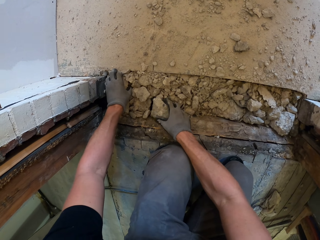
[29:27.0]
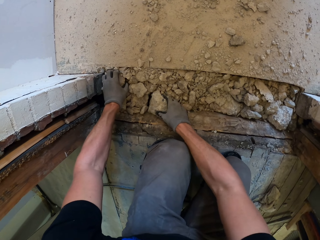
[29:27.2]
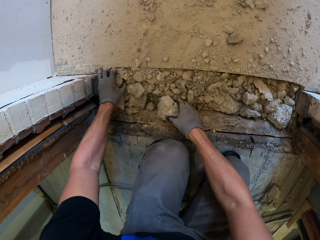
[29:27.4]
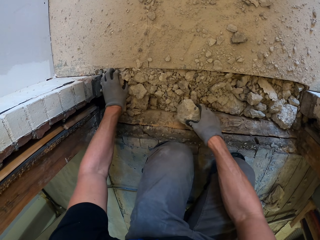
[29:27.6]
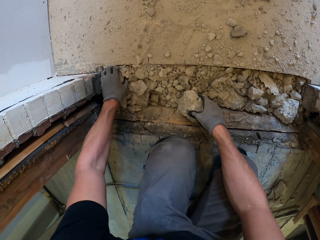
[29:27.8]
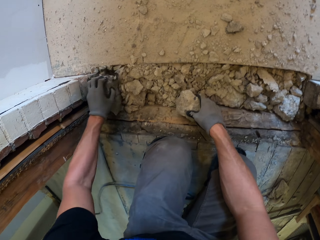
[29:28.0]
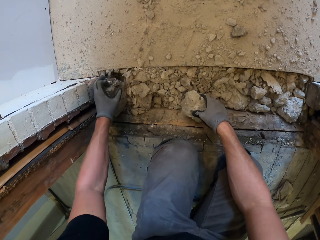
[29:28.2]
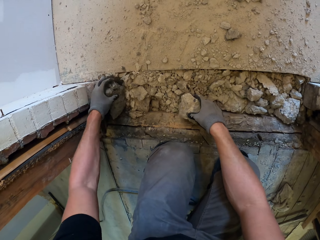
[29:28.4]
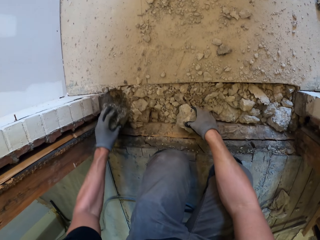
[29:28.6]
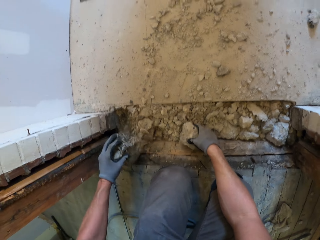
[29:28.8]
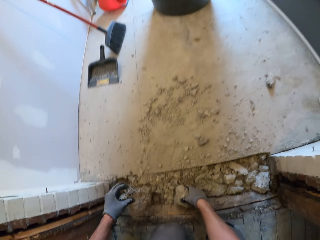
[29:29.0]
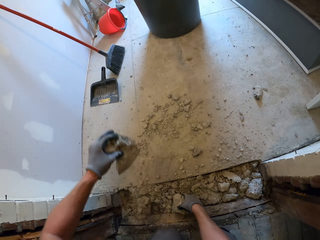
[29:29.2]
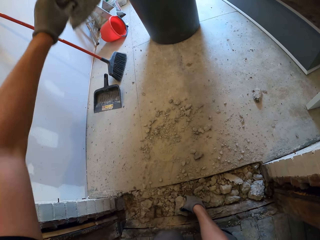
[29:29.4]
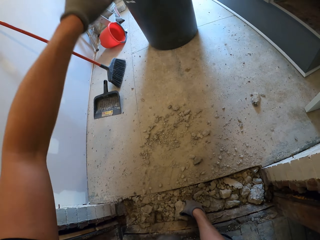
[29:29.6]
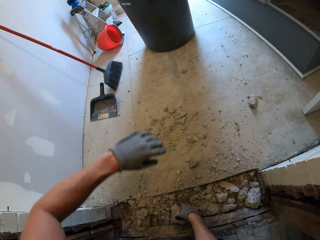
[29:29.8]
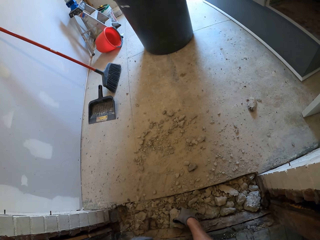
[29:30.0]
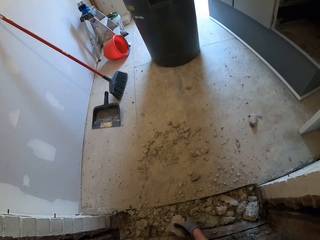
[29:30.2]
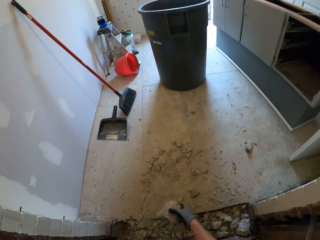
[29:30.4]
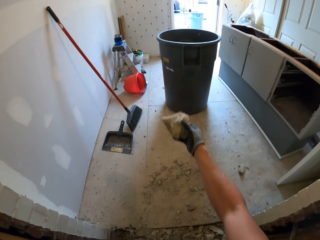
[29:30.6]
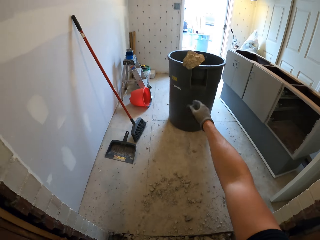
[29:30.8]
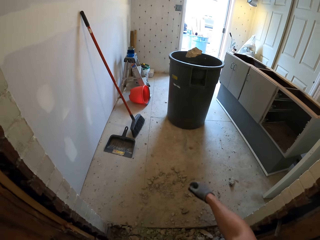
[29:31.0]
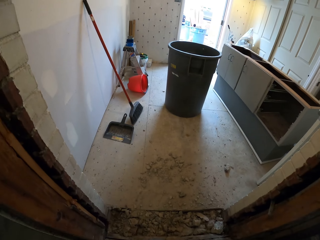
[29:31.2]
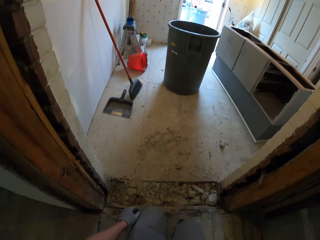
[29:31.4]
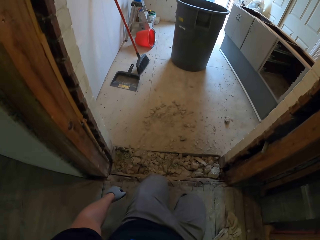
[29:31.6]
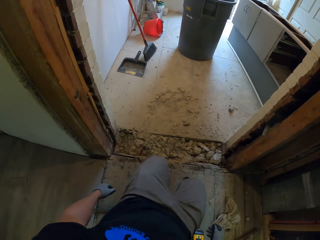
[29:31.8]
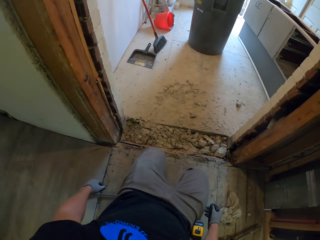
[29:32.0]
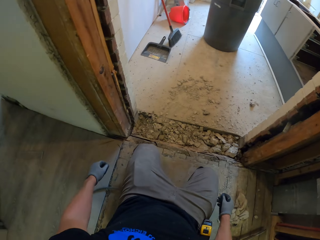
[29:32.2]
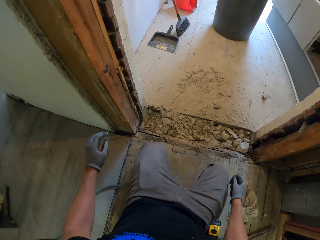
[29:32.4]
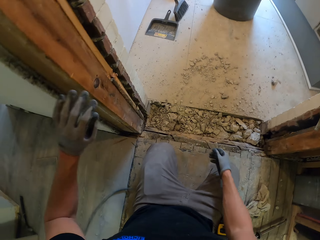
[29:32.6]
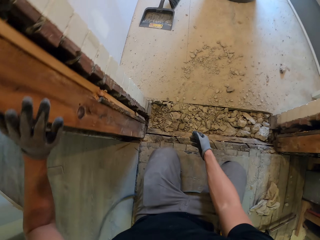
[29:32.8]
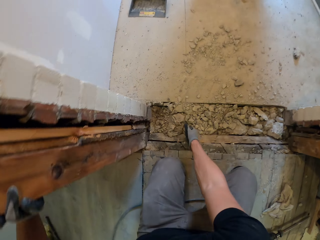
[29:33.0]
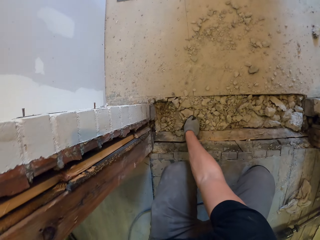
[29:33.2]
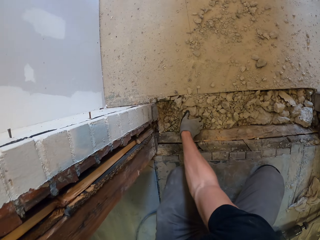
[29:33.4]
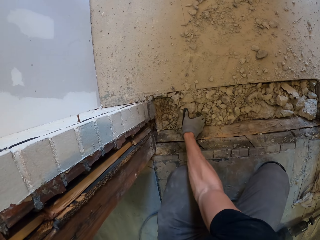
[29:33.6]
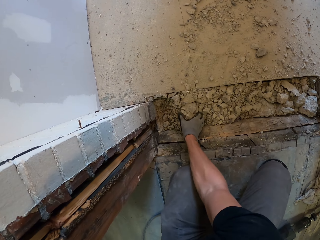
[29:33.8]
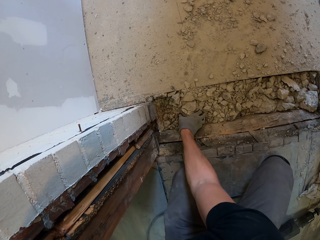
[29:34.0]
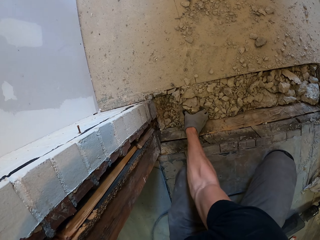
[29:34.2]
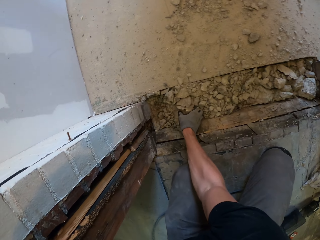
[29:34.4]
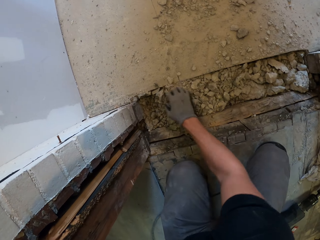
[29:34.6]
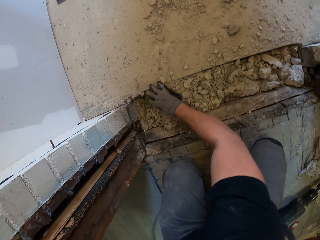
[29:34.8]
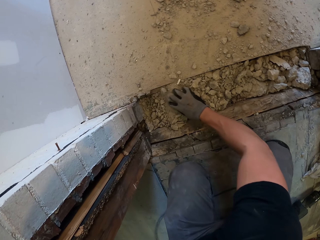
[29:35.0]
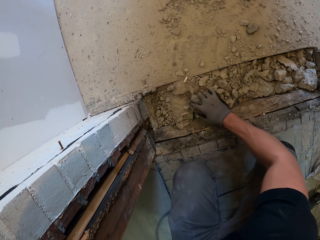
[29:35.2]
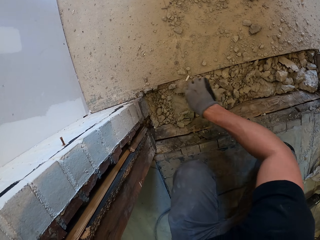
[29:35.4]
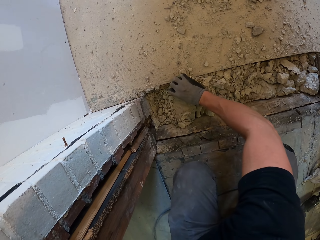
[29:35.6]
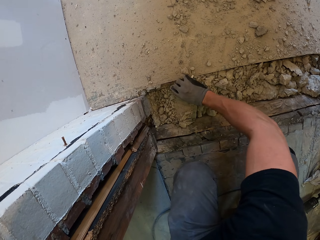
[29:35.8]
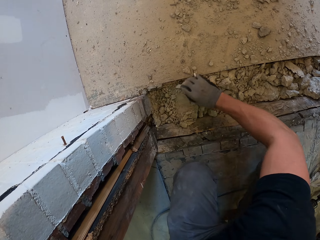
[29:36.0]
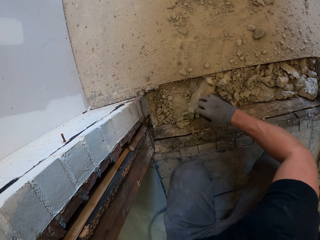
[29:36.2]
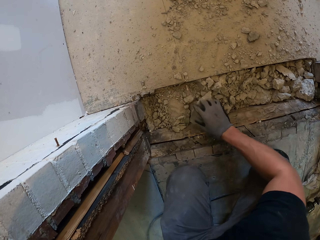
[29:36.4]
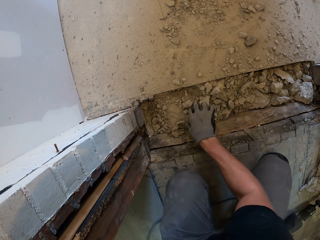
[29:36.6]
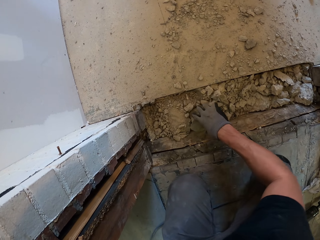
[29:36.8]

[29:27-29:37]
The camera wearer throws a broken concrete in the dustbin. They throw the broken concrete in the dustbin again. They remove the broken concrete on the floor.

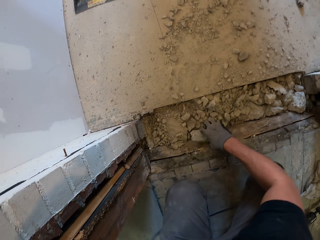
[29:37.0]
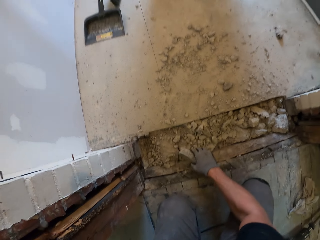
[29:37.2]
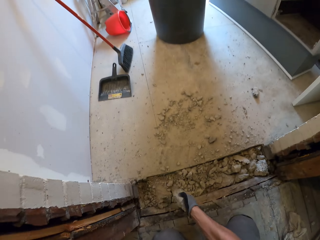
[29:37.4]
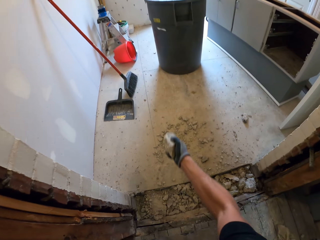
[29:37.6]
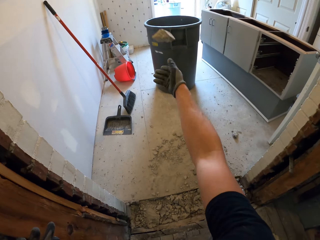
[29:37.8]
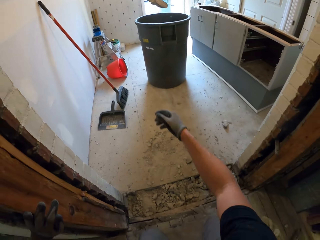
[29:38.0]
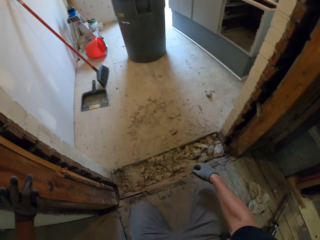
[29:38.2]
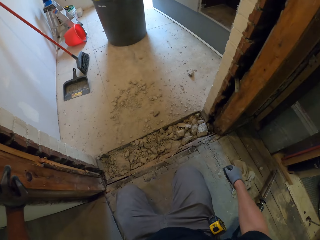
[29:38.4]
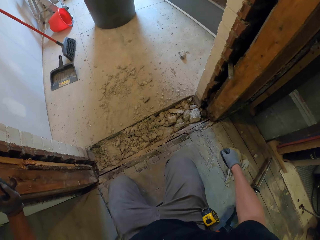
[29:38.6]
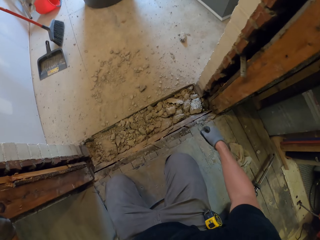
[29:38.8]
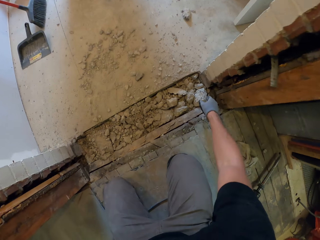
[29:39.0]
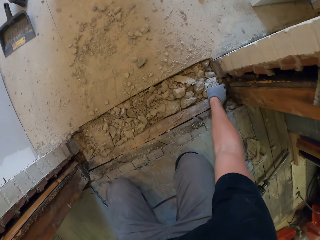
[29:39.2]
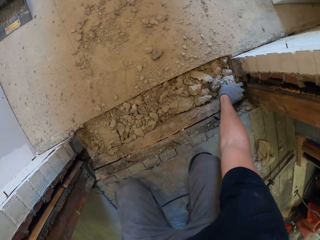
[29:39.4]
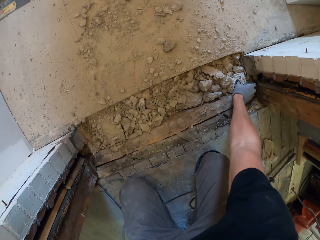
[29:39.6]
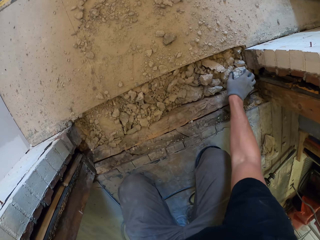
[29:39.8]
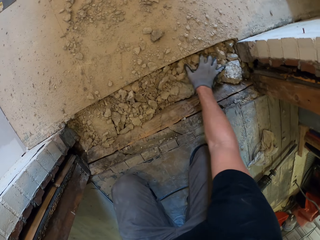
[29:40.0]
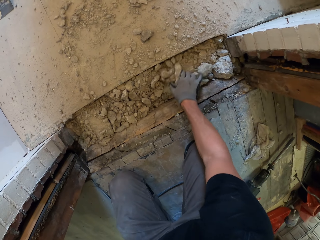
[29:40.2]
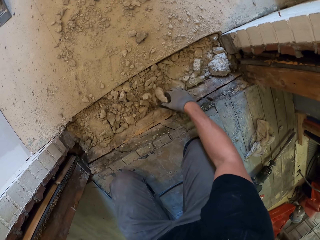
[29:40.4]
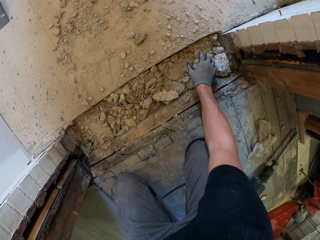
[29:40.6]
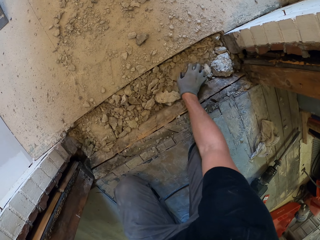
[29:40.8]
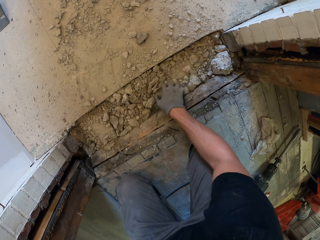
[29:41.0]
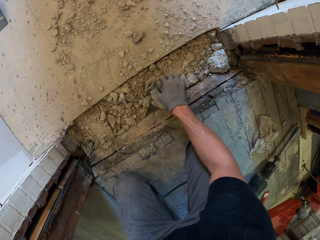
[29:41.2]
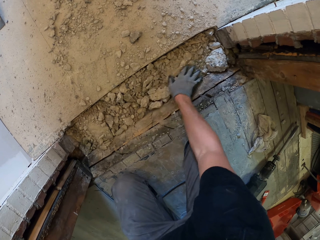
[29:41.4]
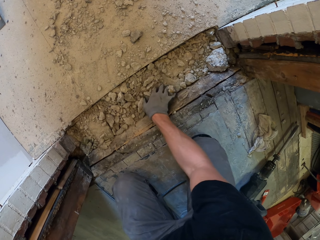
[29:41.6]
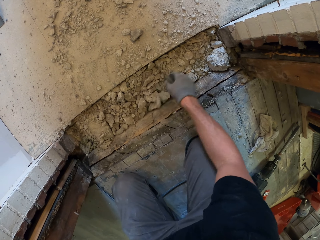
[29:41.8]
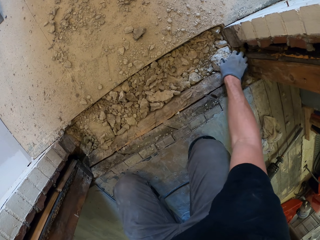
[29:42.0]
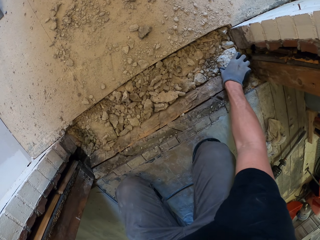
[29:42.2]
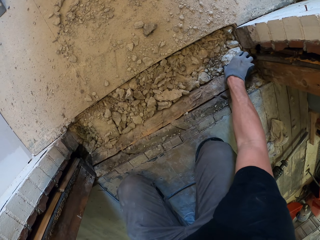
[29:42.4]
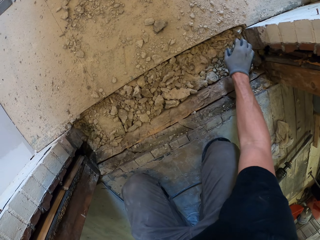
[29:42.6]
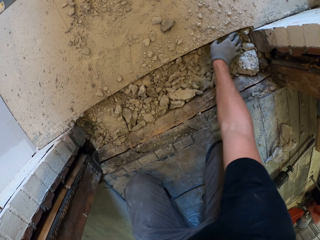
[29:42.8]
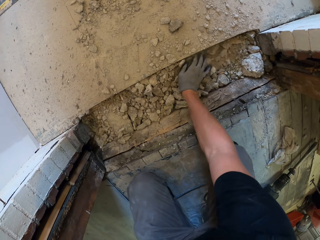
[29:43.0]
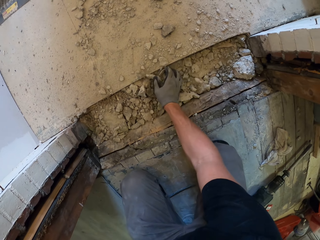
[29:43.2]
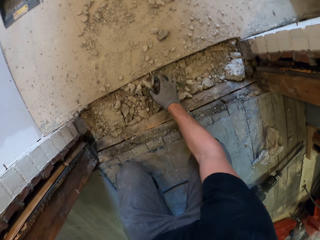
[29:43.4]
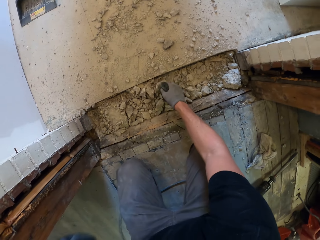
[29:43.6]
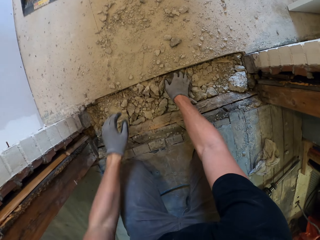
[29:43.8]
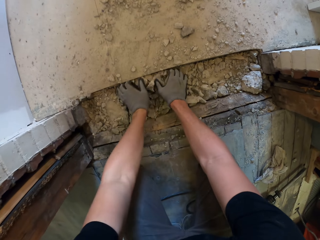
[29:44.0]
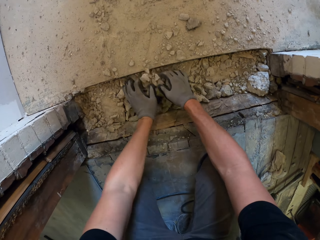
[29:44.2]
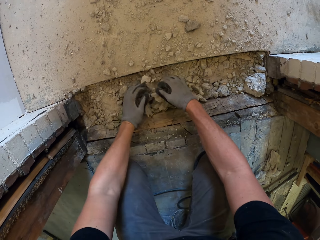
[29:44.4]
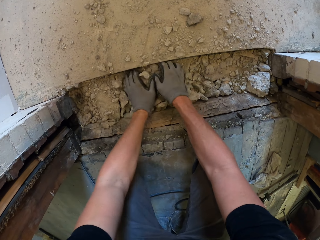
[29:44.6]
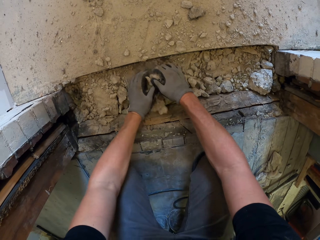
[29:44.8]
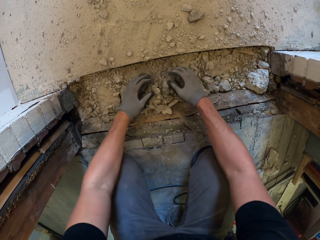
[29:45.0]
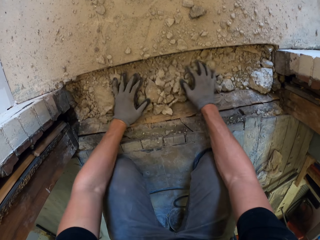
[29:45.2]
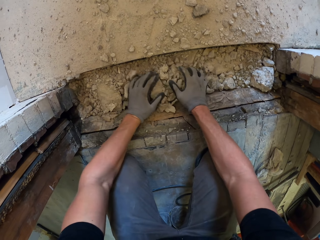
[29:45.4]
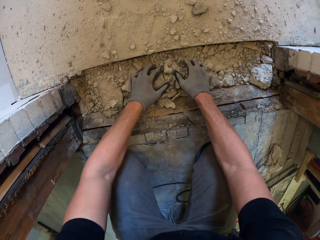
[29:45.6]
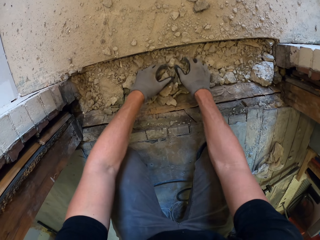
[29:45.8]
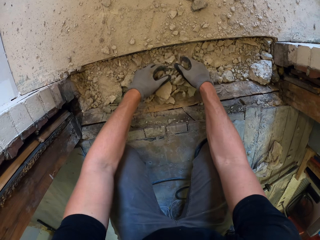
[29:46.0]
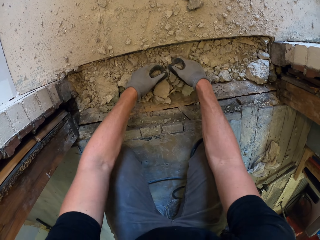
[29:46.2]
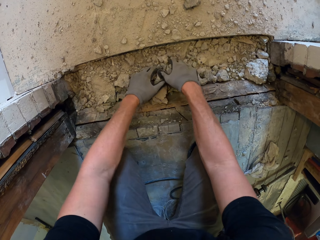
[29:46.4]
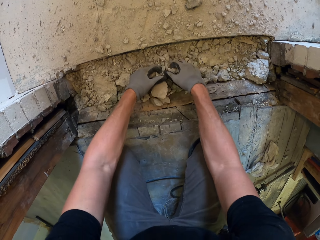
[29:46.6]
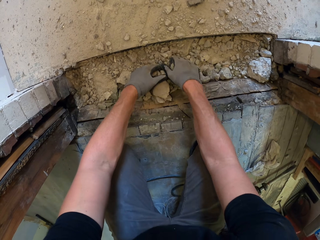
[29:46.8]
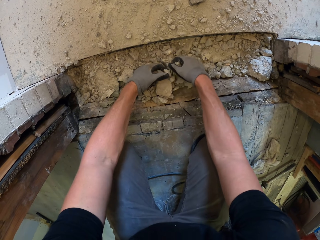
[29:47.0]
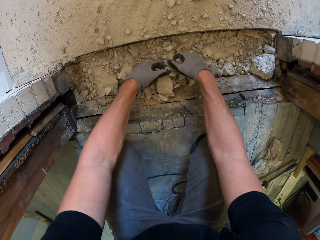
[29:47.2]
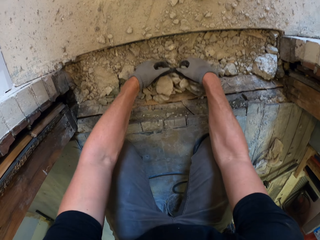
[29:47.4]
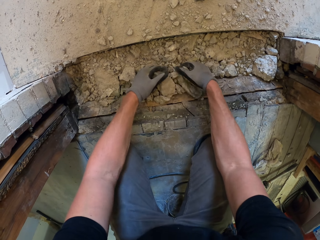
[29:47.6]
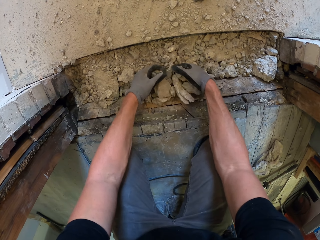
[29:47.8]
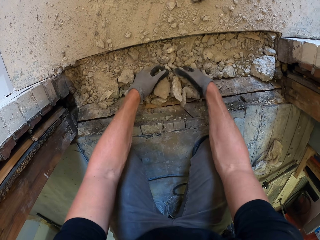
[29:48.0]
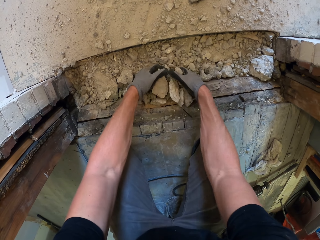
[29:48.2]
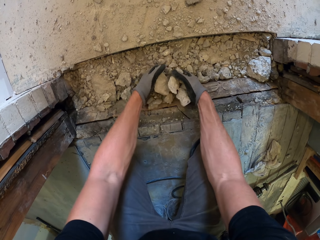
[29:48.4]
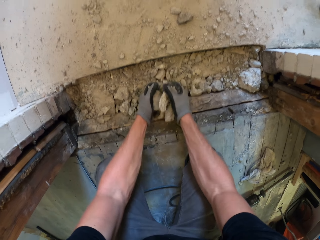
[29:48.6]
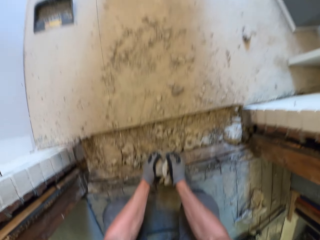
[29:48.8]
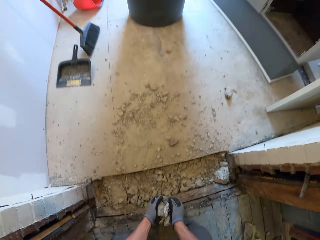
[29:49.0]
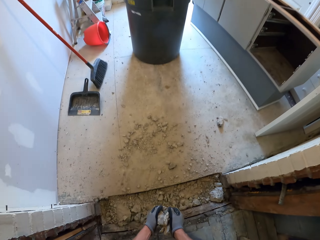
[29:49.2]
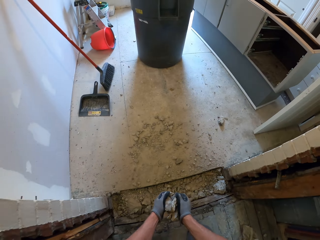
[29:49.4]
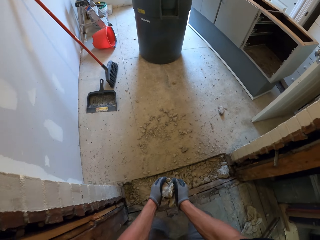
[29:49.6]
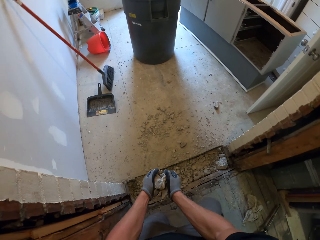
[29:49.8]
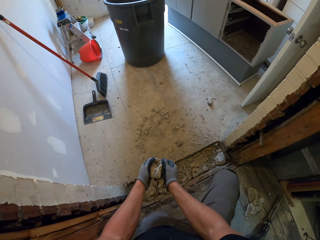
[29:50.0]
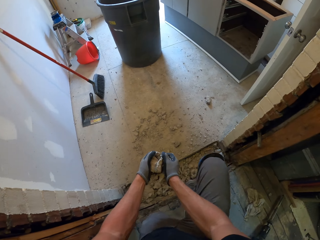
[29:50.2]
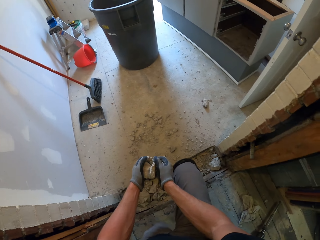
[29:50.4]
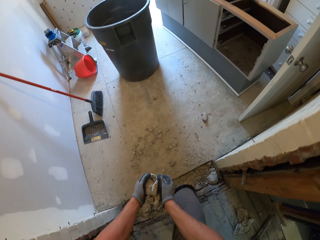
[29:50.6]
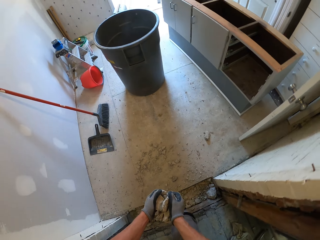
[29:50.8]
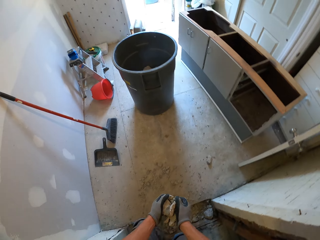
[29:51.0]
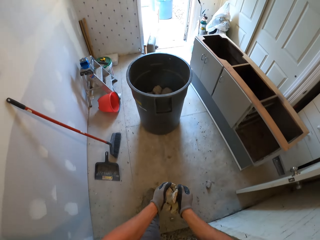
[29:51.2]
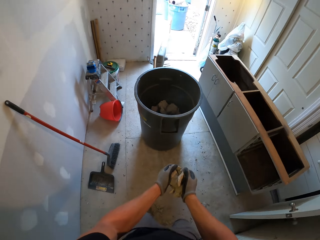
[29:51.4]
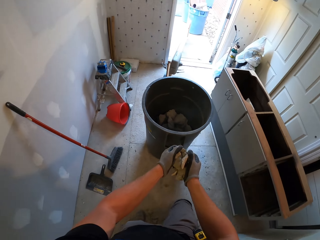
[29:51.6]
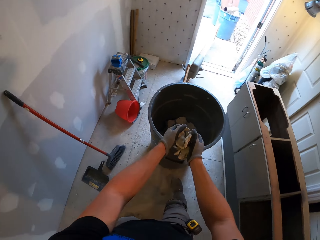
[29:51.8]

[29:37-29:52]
The camera wearer throws a broken concrete in the dustbin. They collect the broken concrete. They take the broken concrete.
